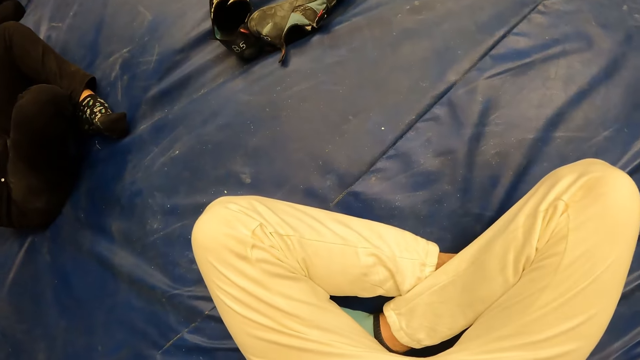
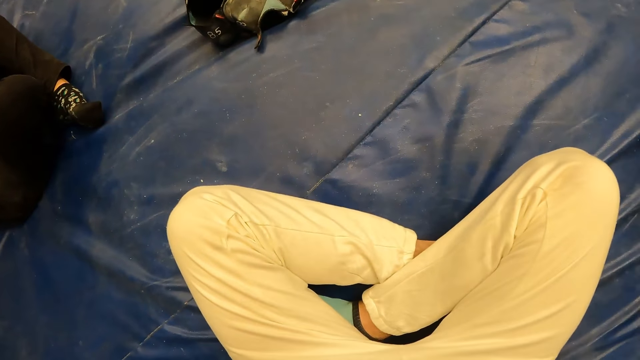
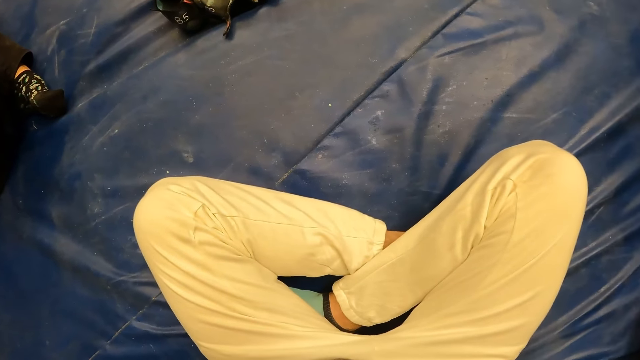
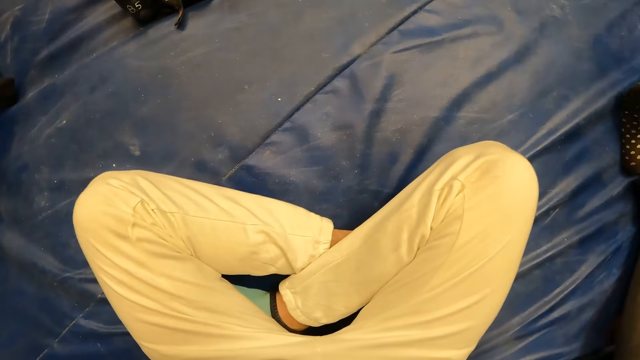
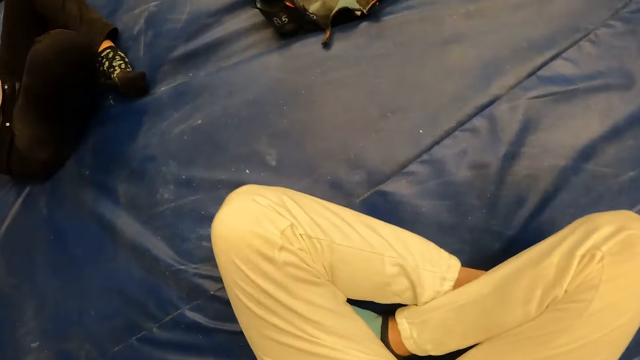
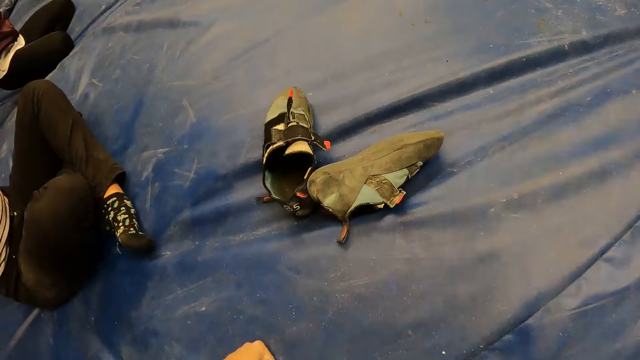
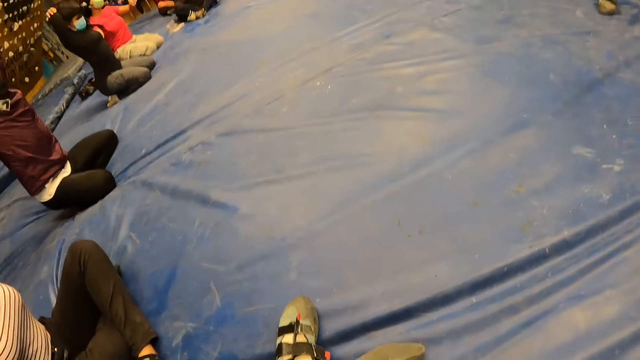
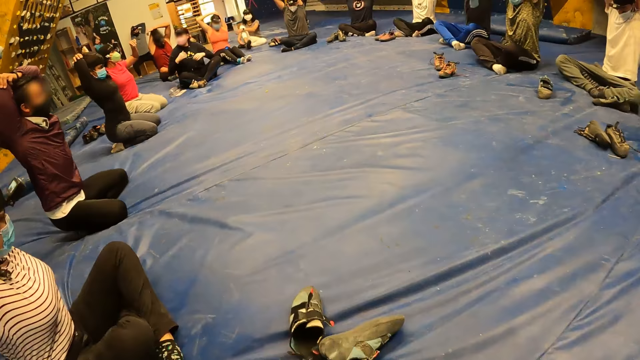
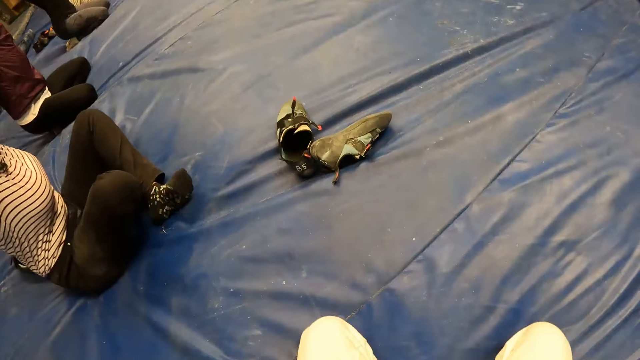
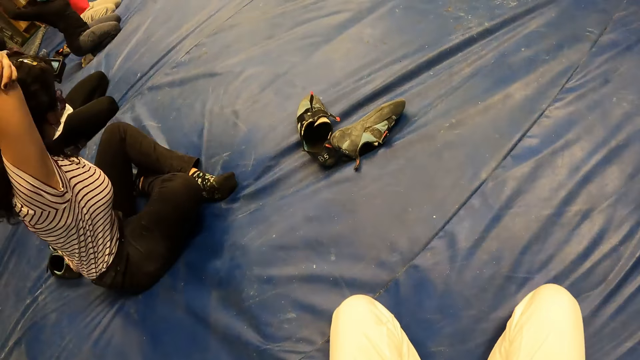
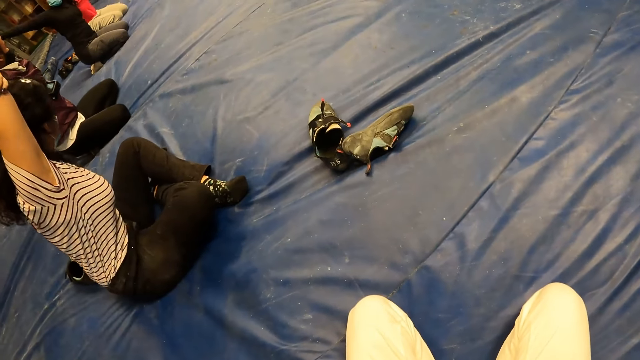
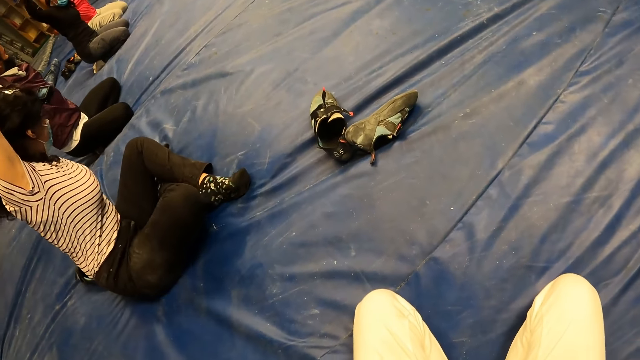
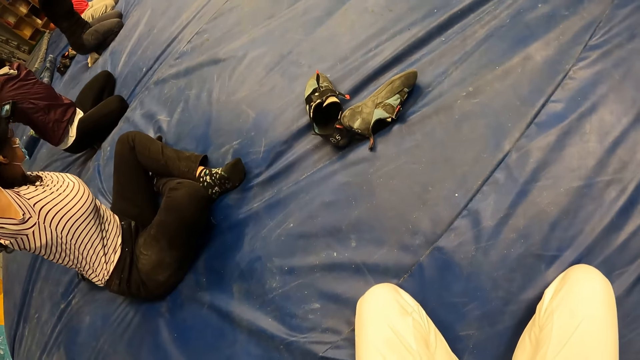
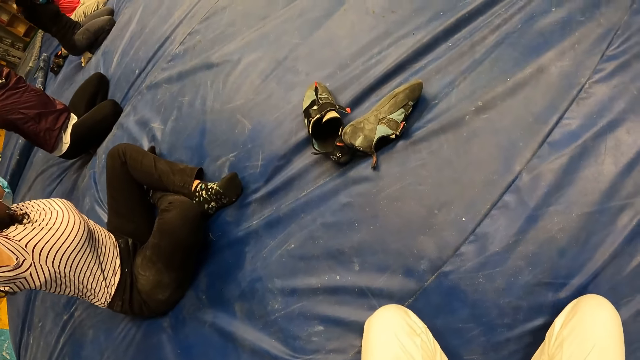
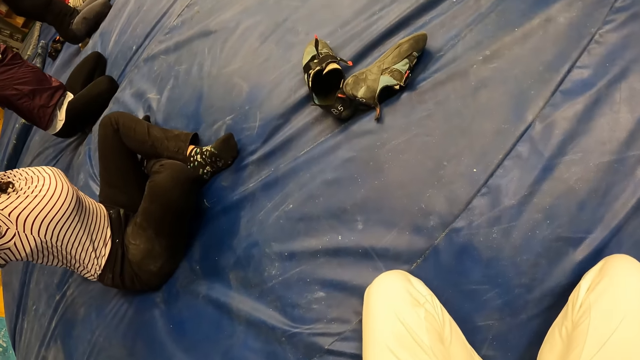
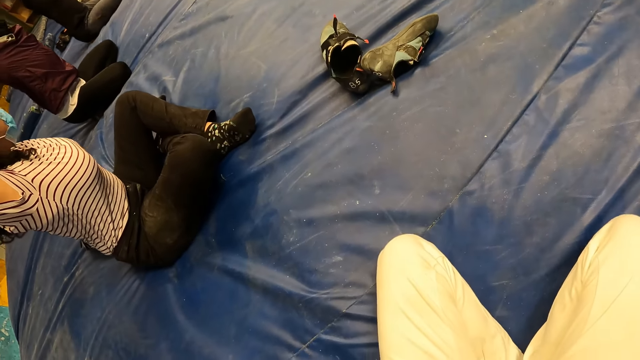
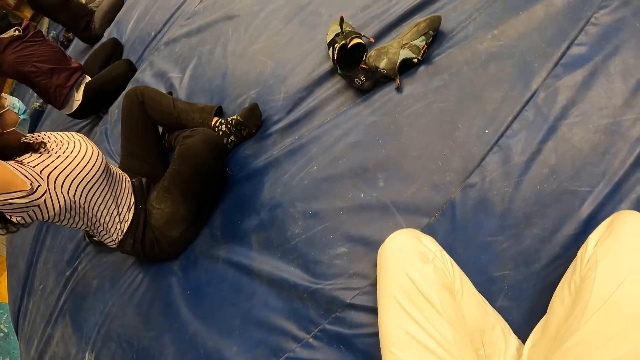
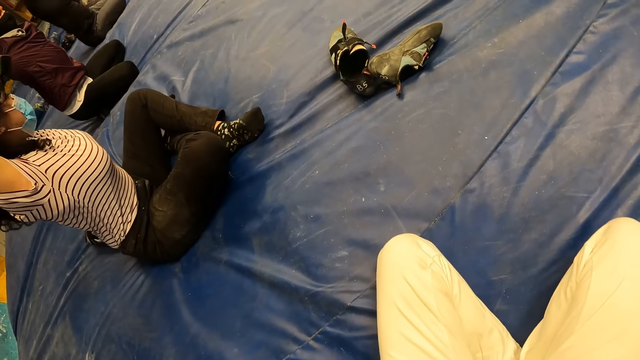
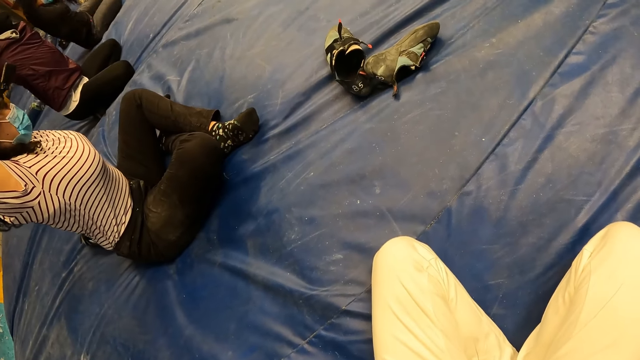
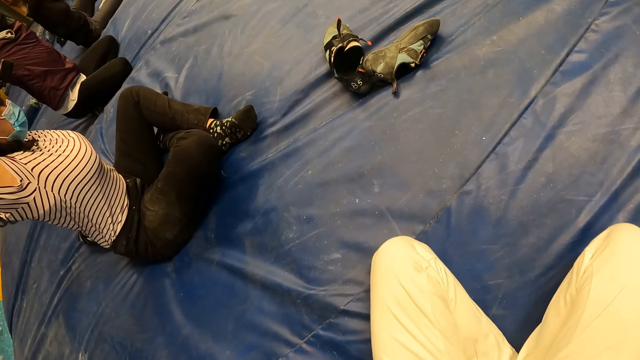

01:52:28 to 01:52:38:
The camera wearer puts down his hand. He lifts his hand.

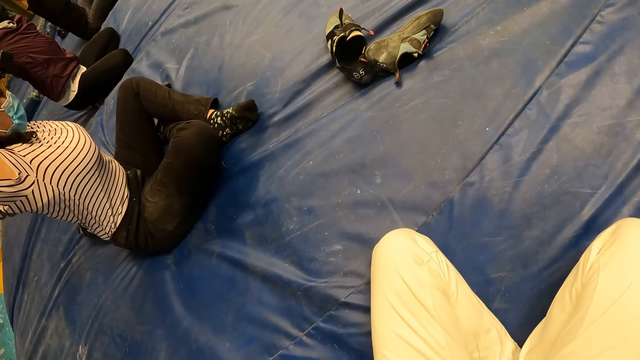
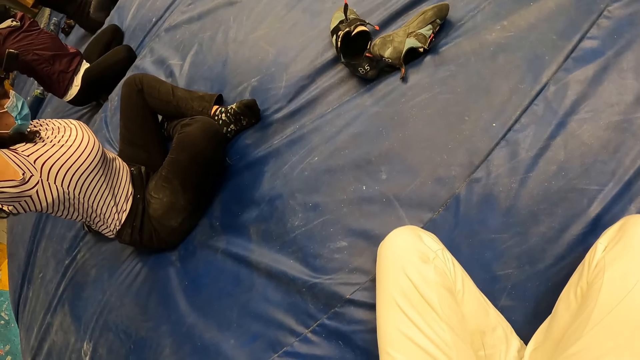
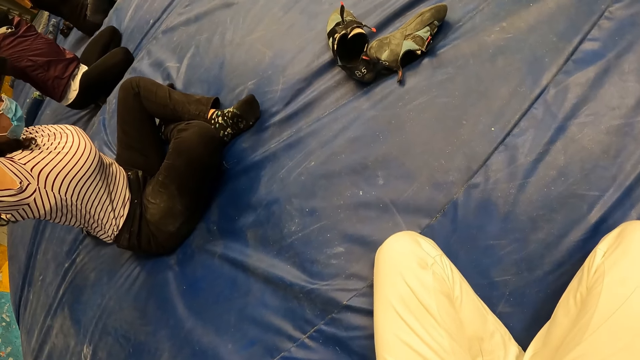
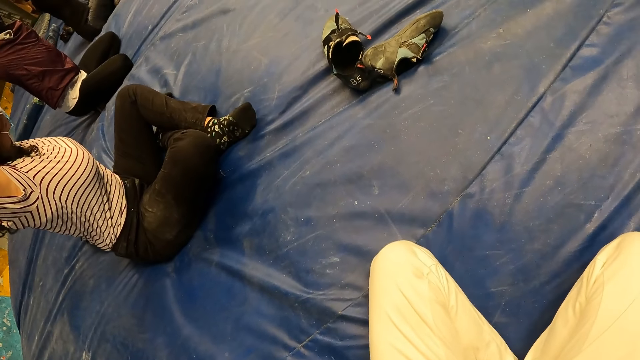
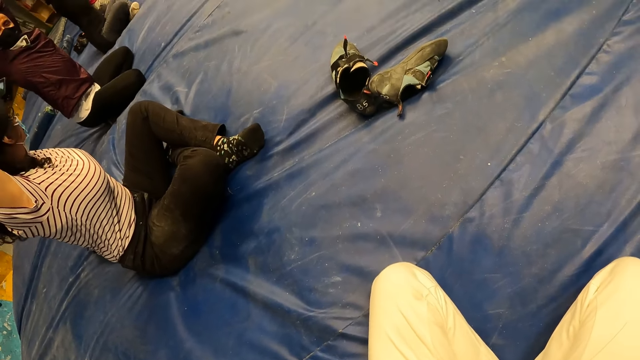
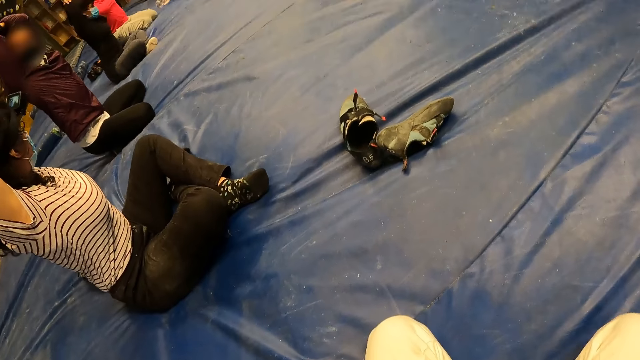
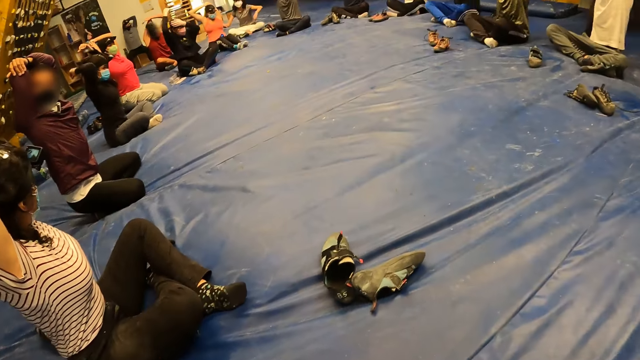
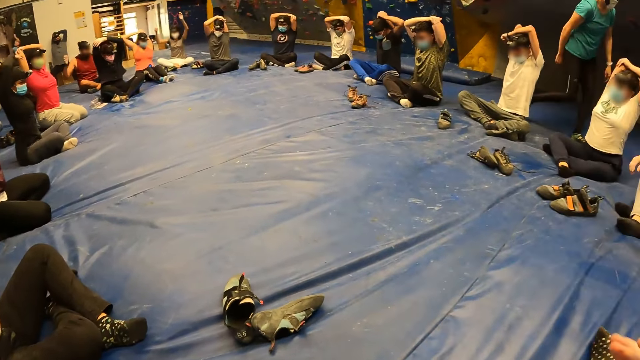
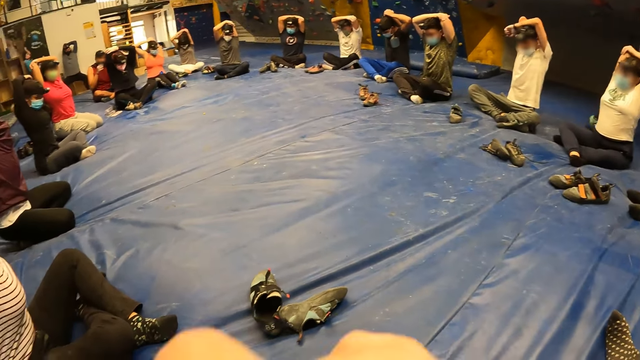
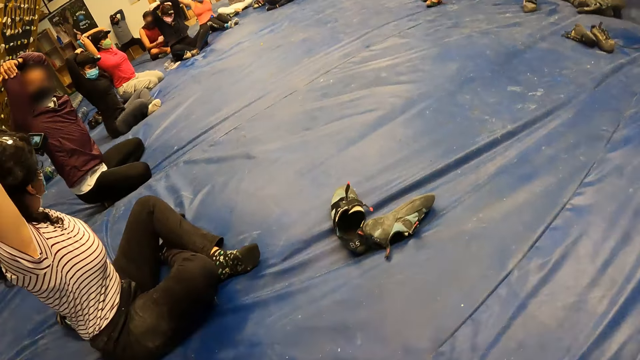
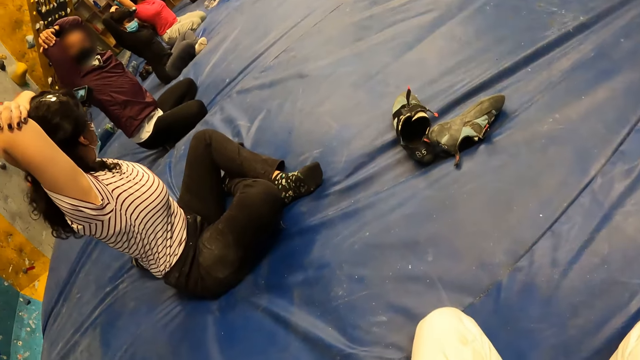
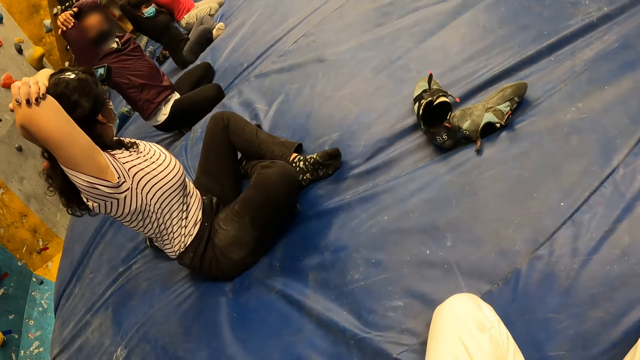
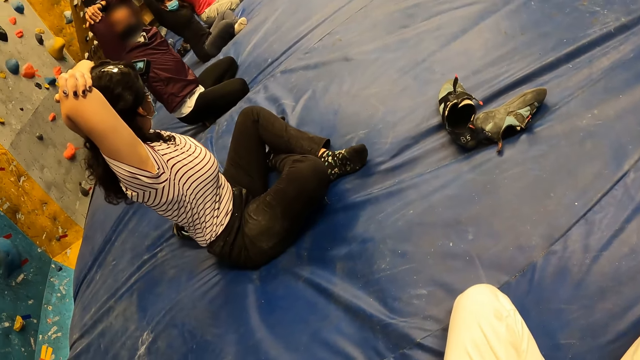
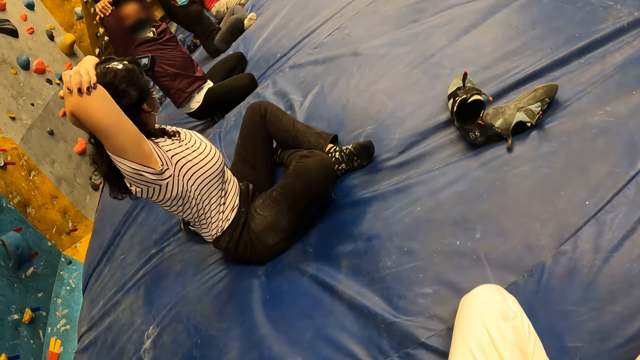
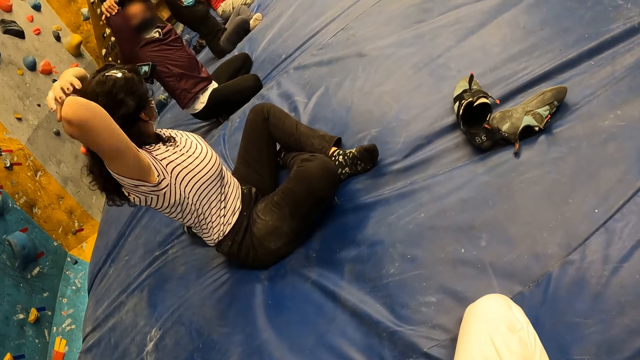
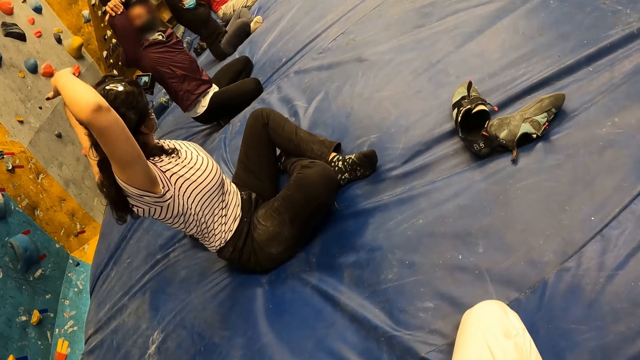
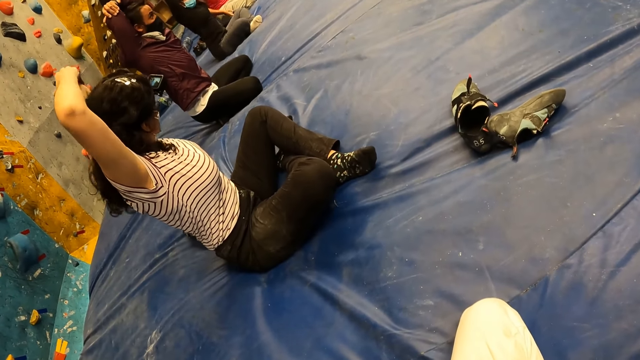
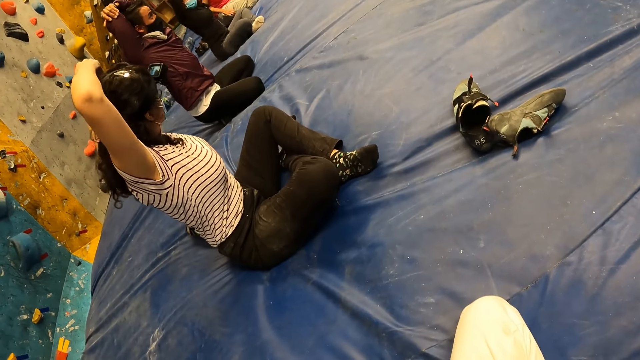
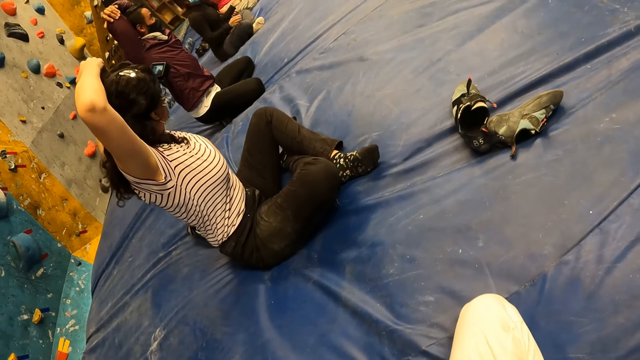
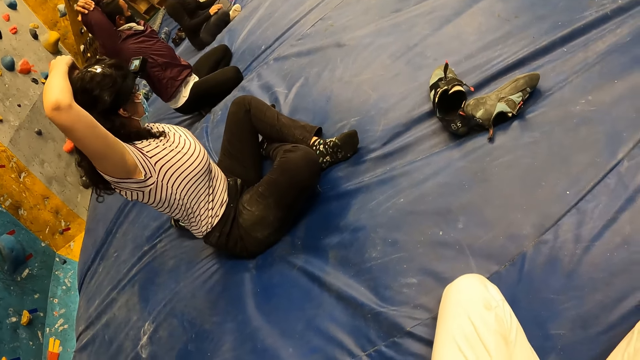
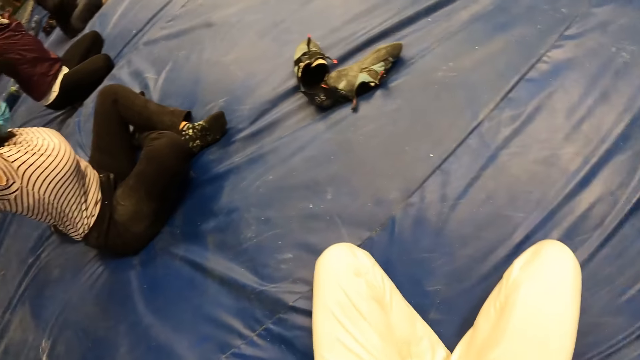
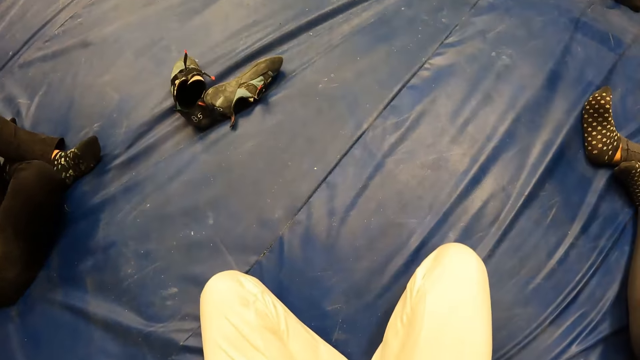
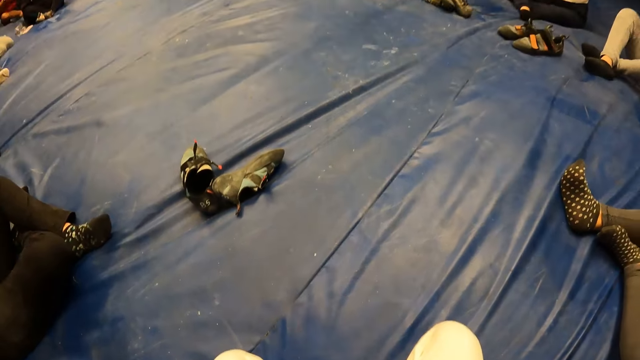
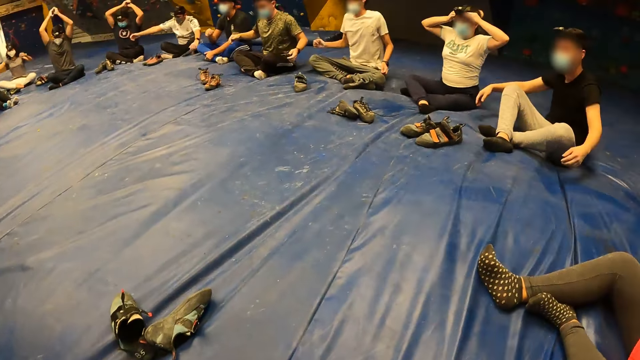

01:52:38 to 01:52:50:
The camera wearer puts down his hand. He lifts his hand. A woman stretches both hands.
